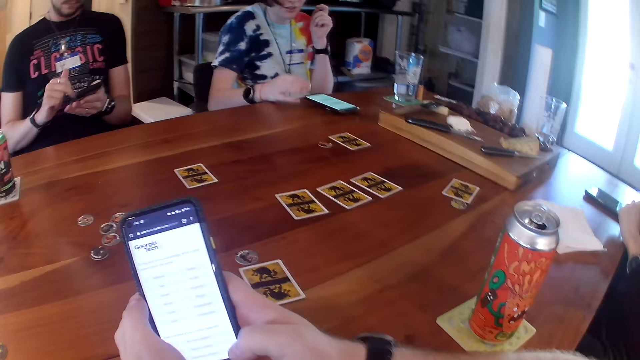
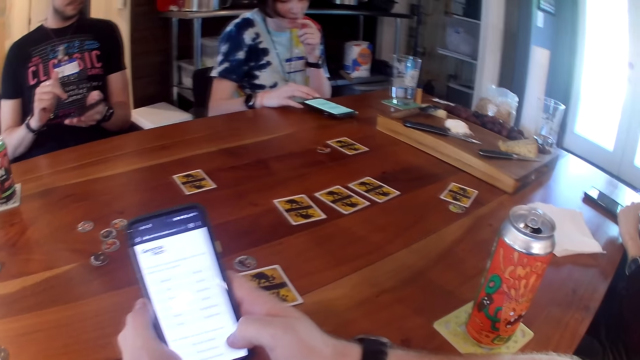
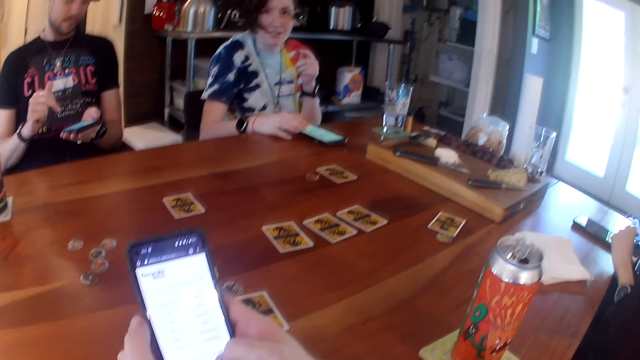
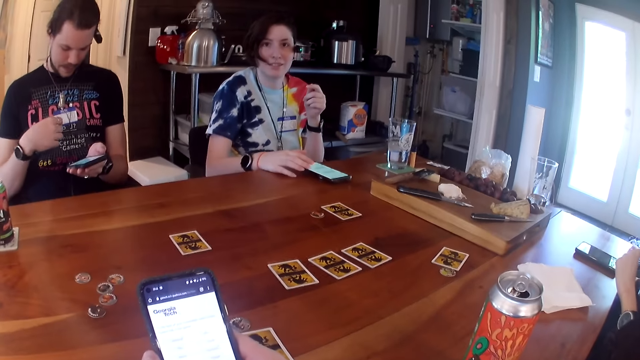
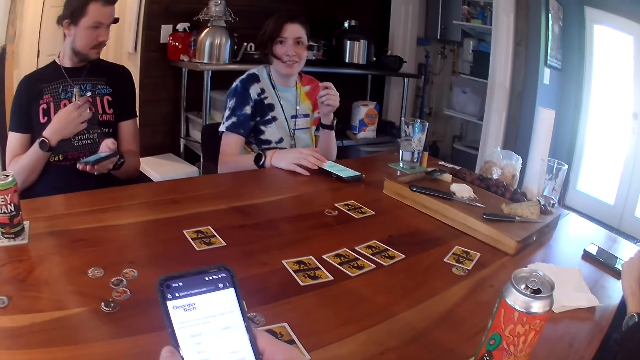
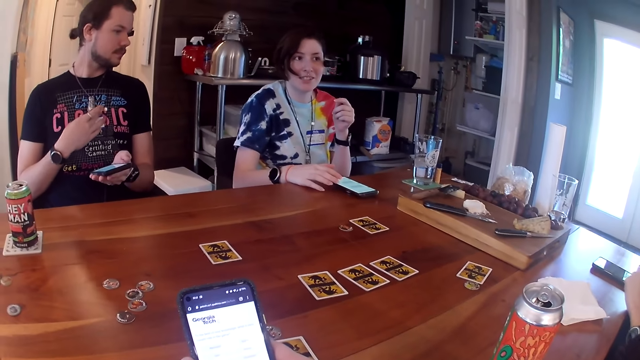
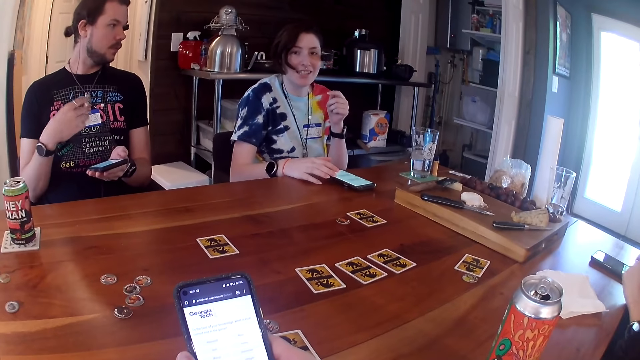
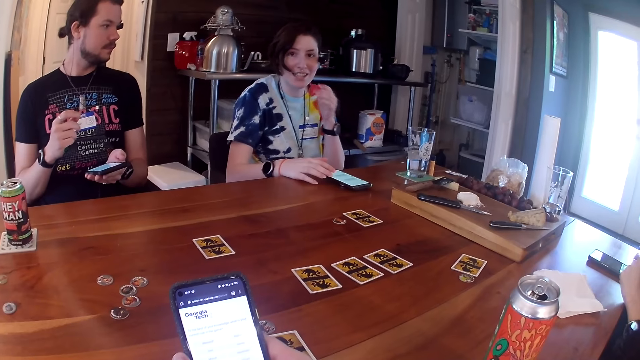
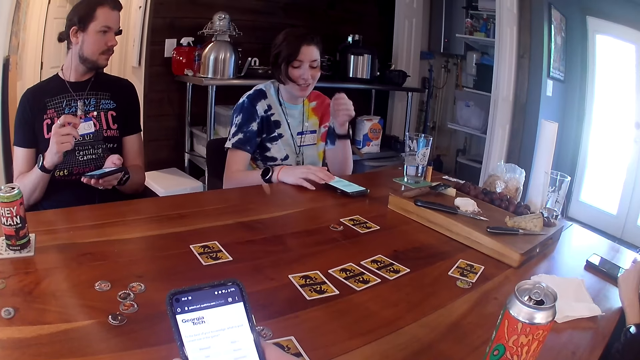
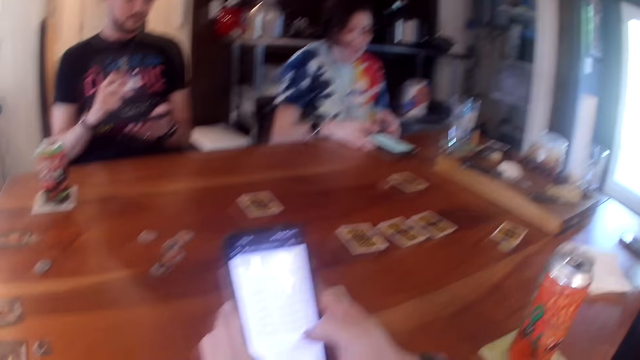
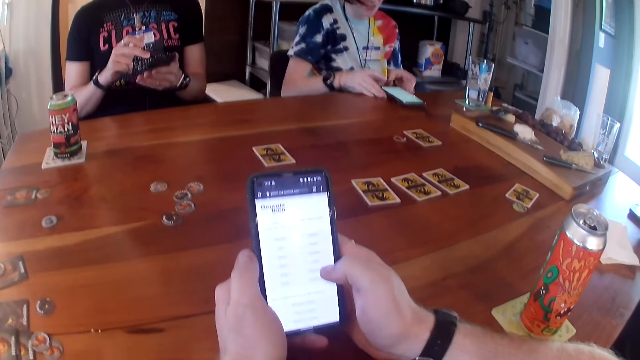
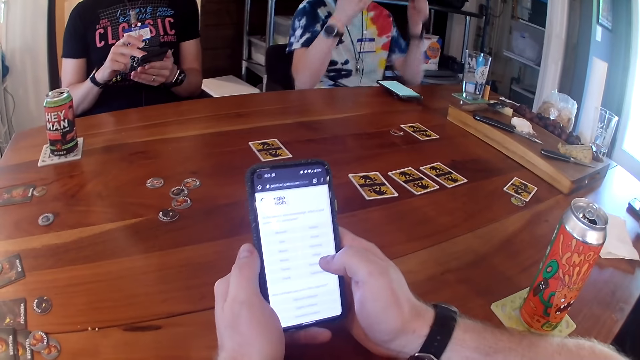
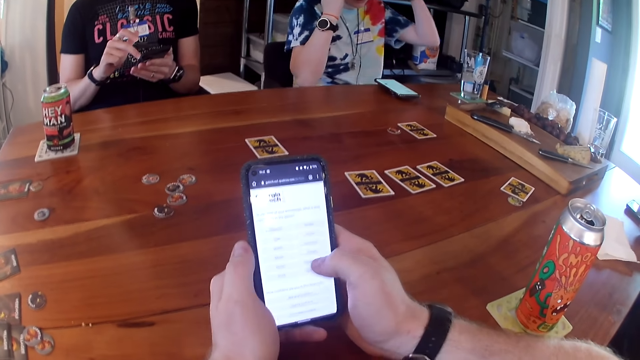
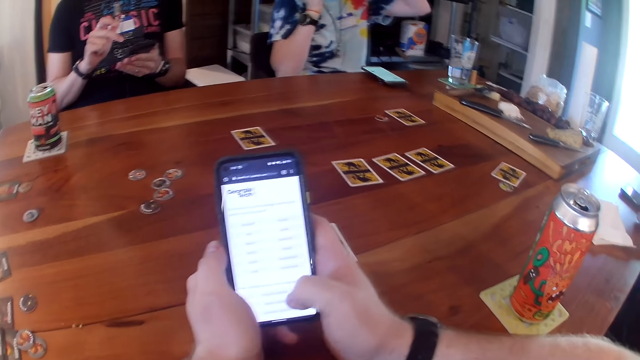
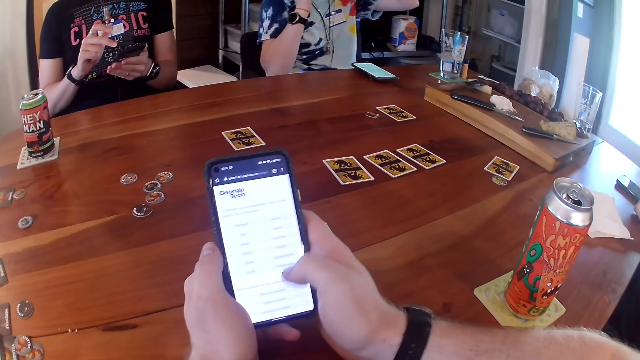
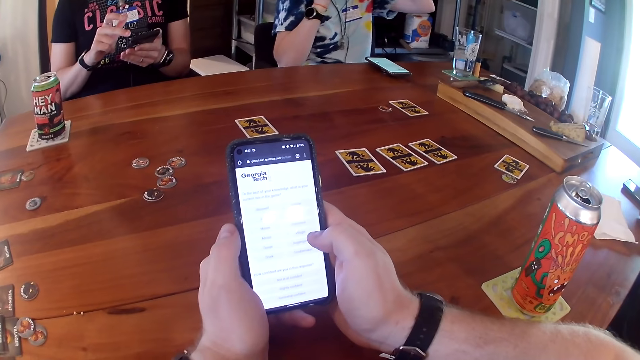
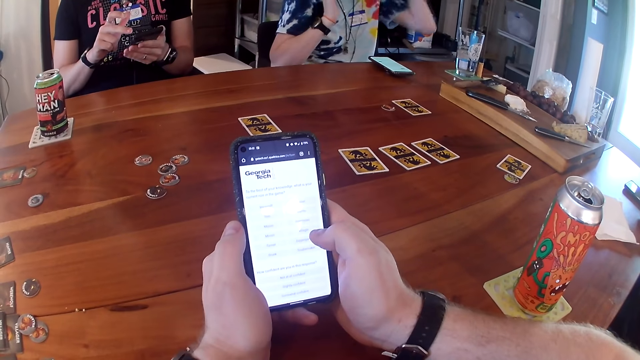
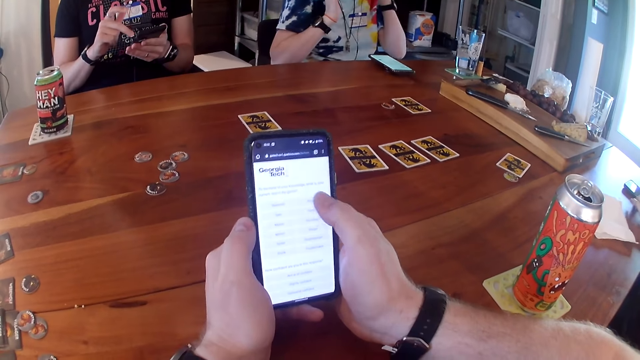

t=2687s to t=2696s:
A woman converses with a man. The man adjusts the card around his neck with his right hand. The woman adjusts the phone on the table with both hands. The man operates the phone with his right hand. The woman adjusts her glasses with both hands.

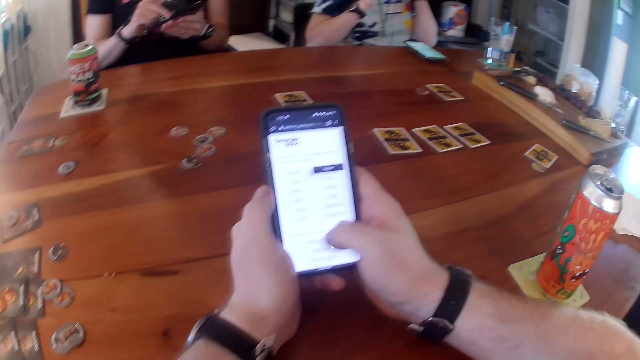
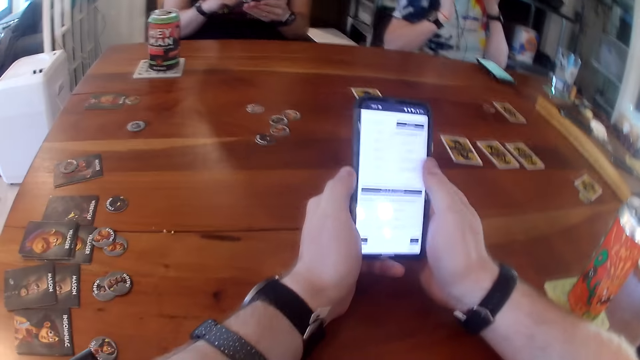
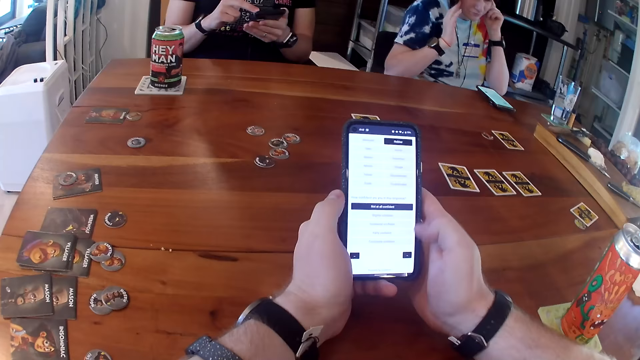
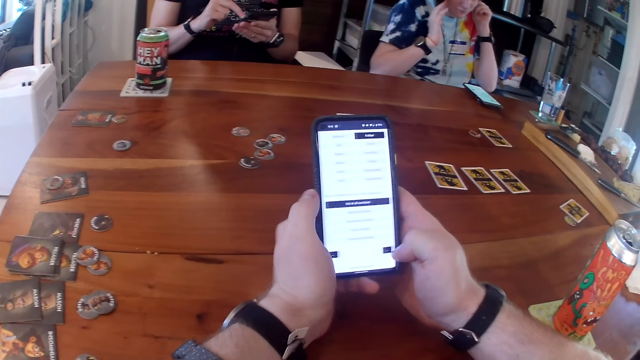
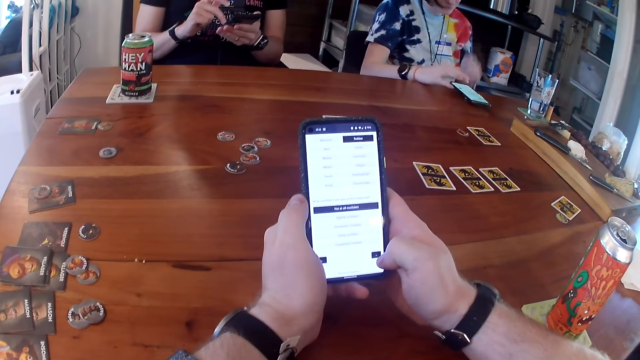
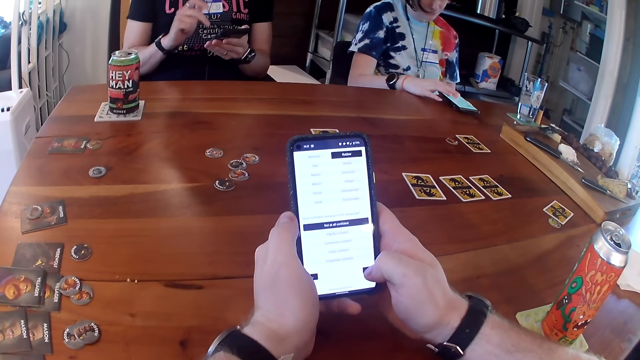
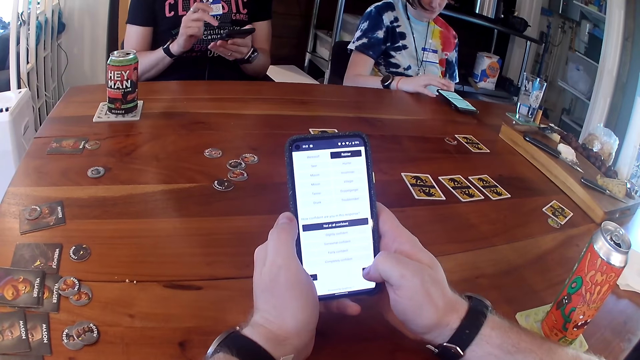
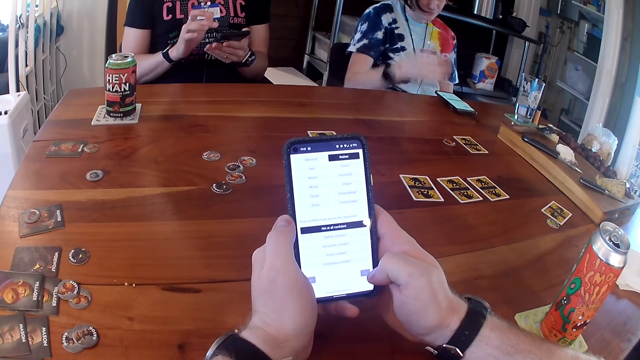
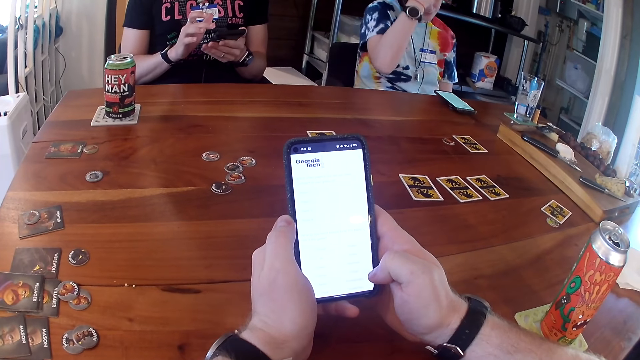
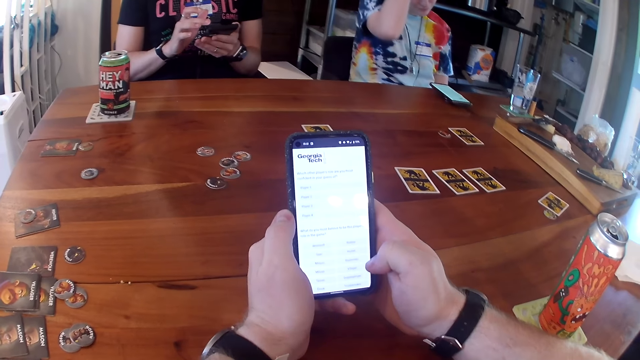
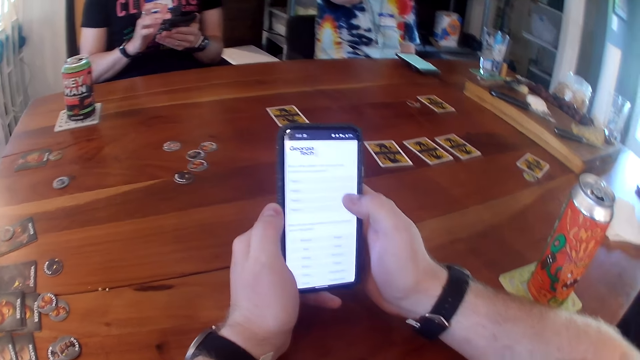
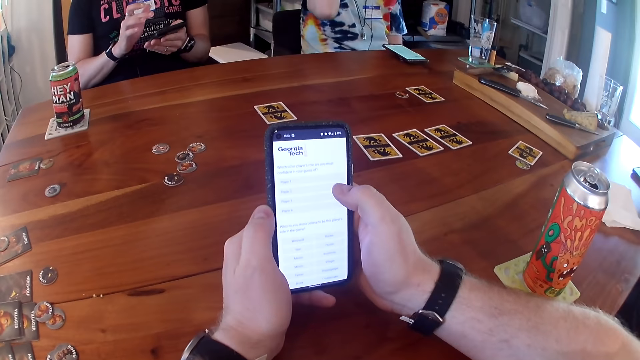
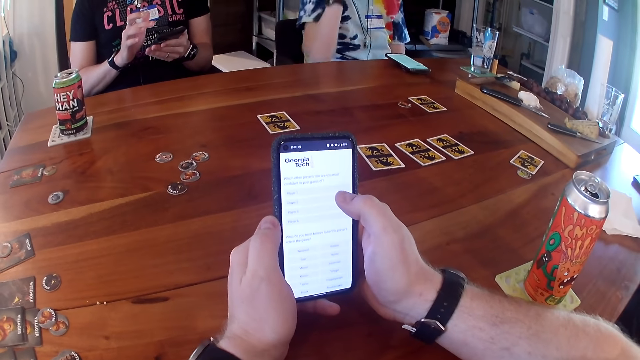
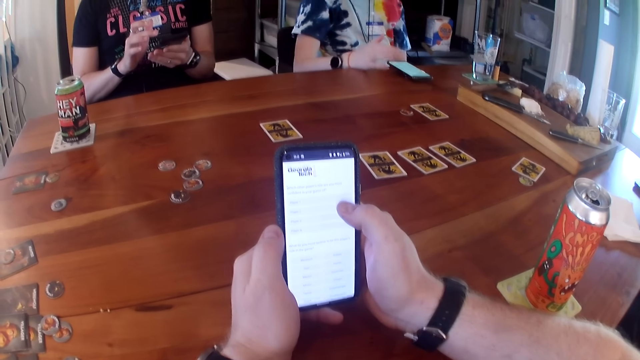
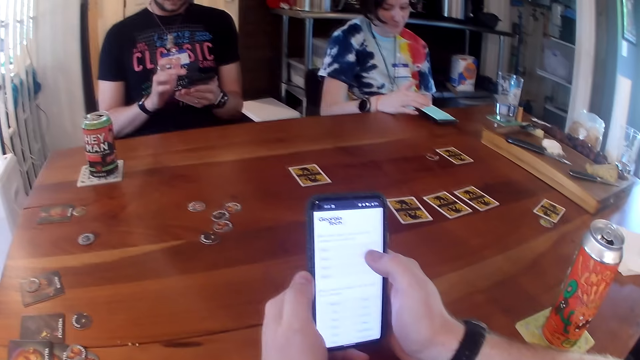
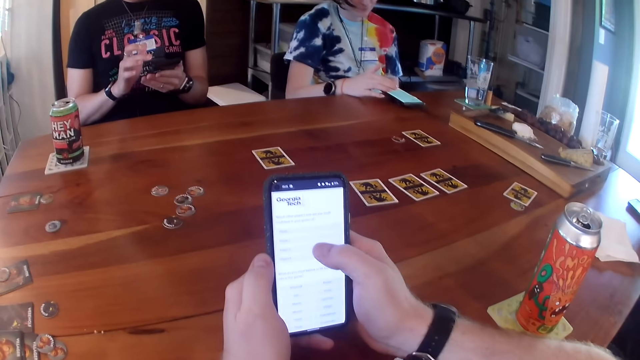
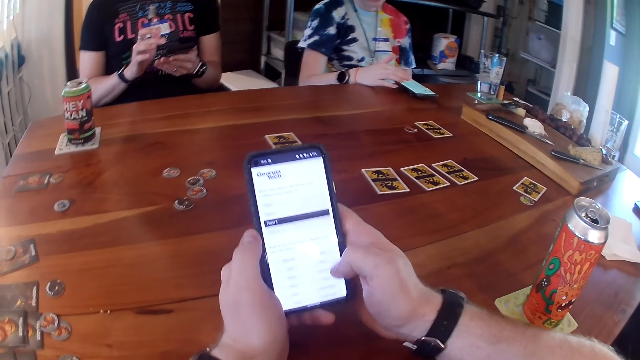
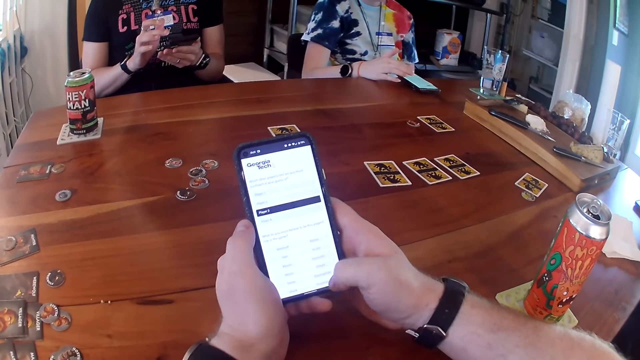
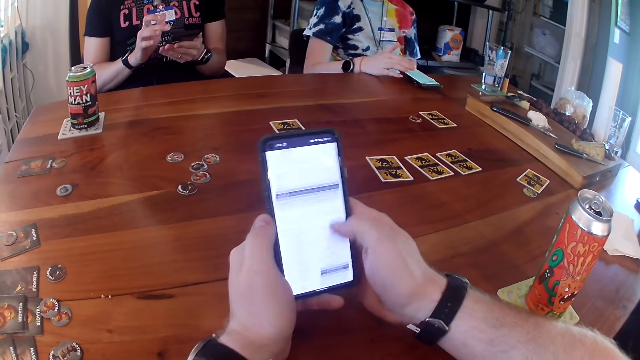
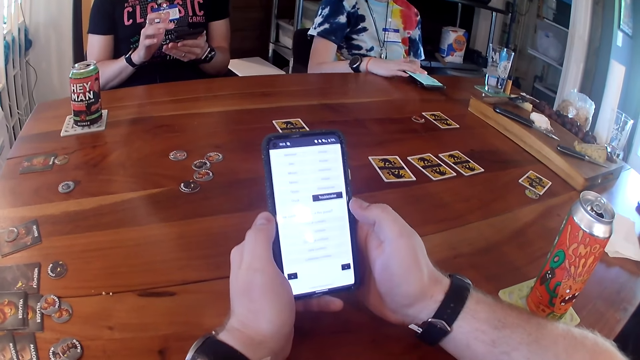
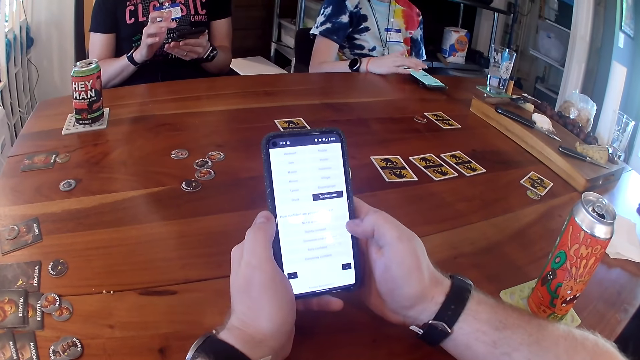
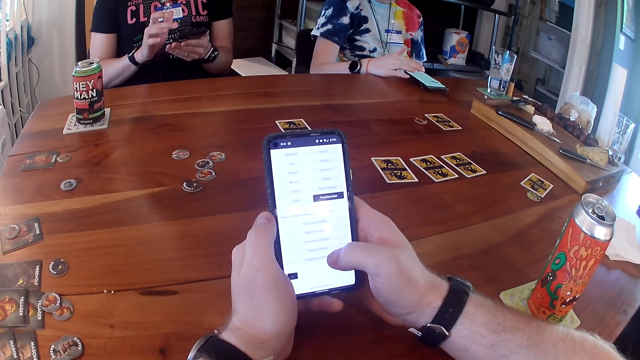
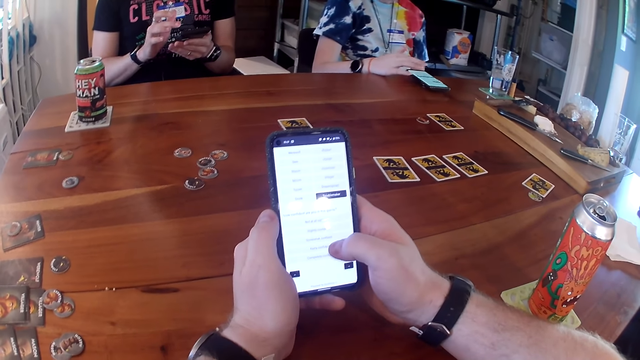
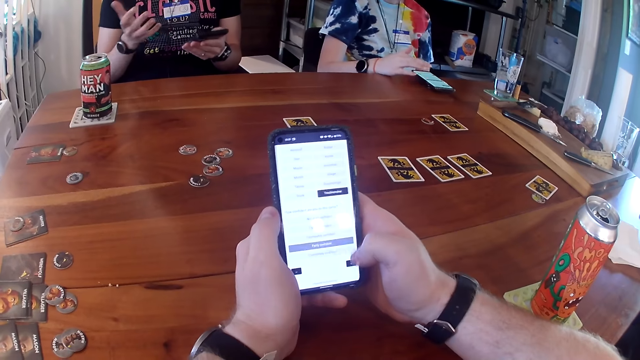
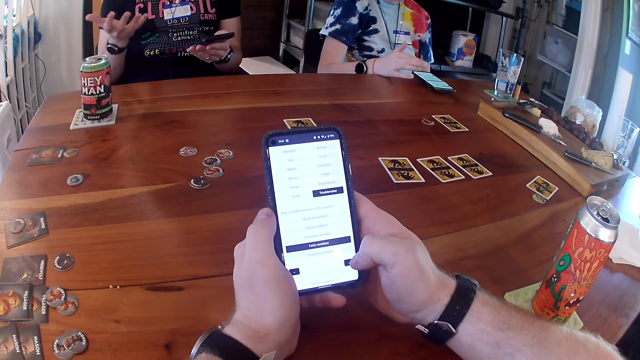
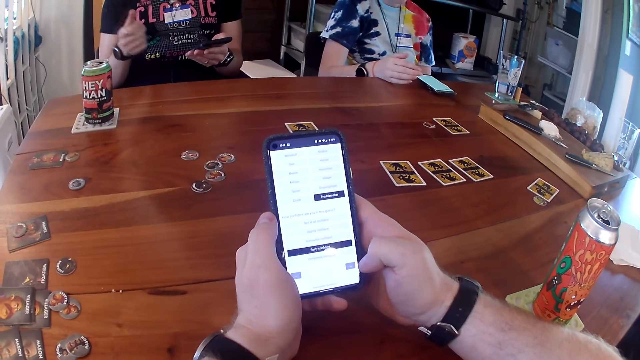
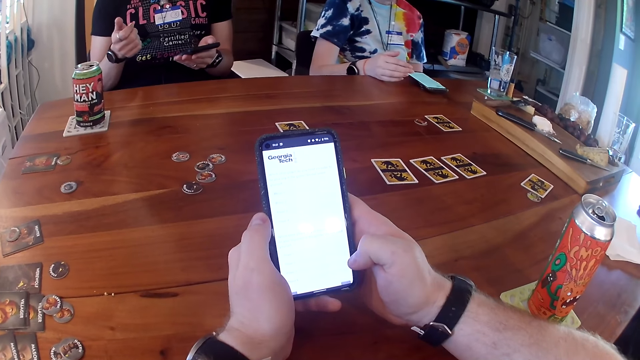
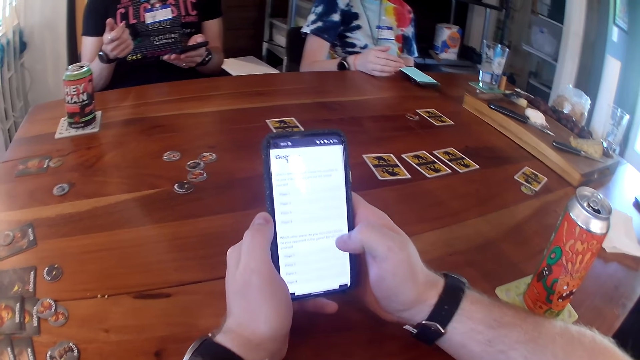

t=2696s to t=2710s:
A woman operates the phone on the table with her right hand. The woman adjusts her hair with her right hand. The woman operates the phone on the table with her right hand. A man gesticulates with his right hand. The woman places her right hand on the table.
